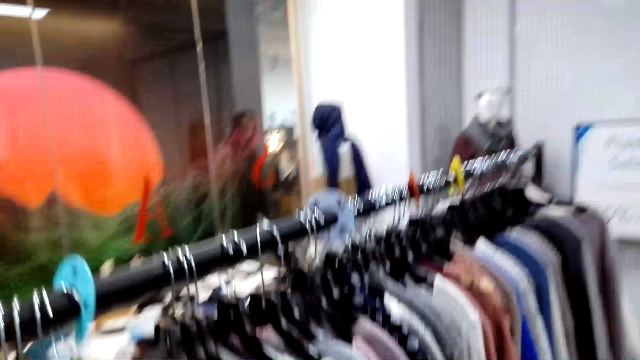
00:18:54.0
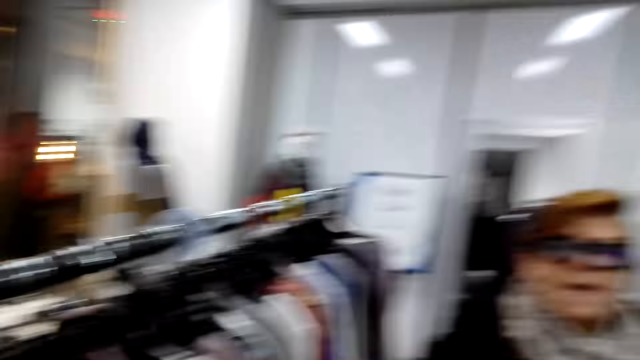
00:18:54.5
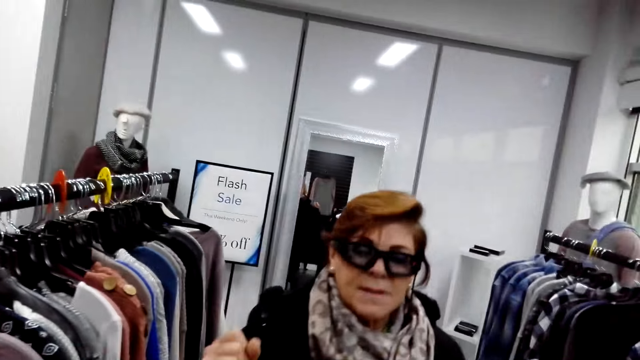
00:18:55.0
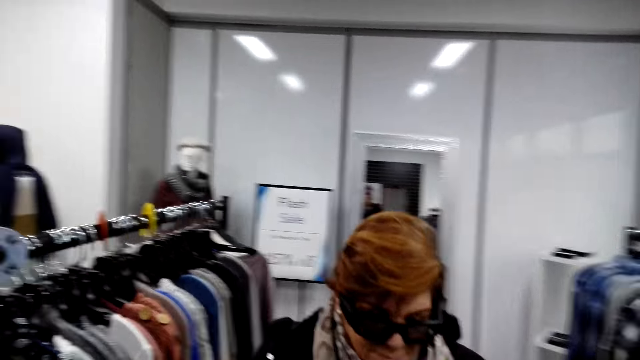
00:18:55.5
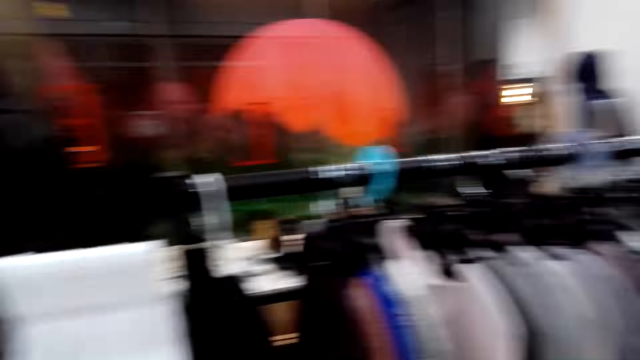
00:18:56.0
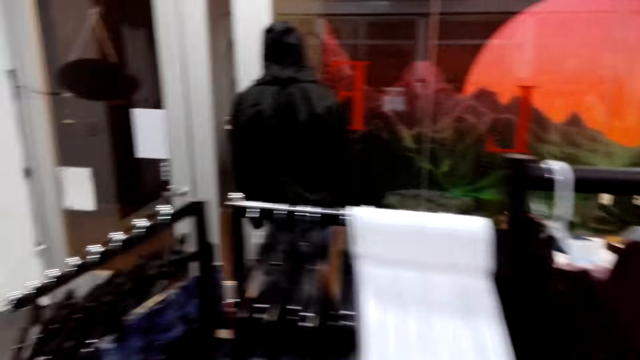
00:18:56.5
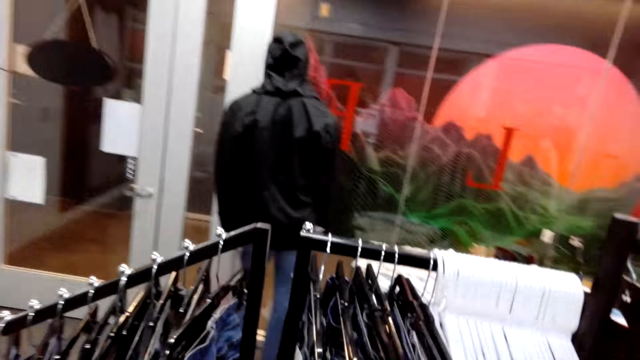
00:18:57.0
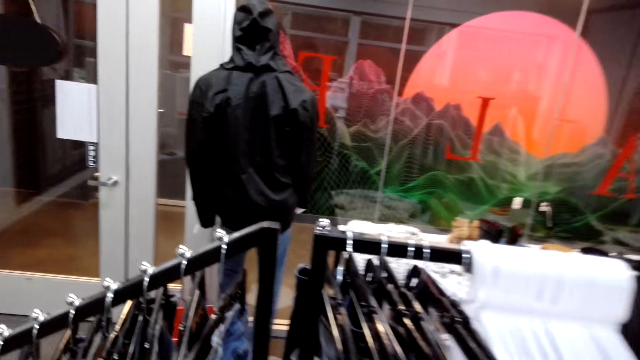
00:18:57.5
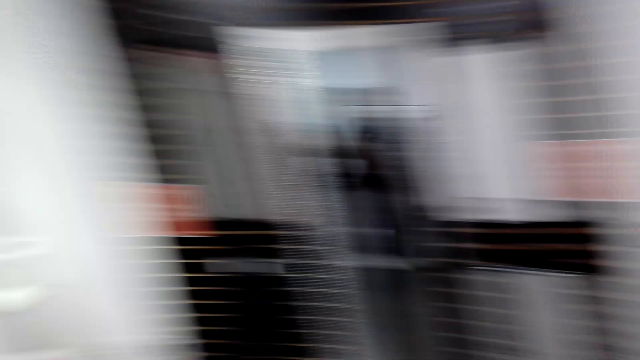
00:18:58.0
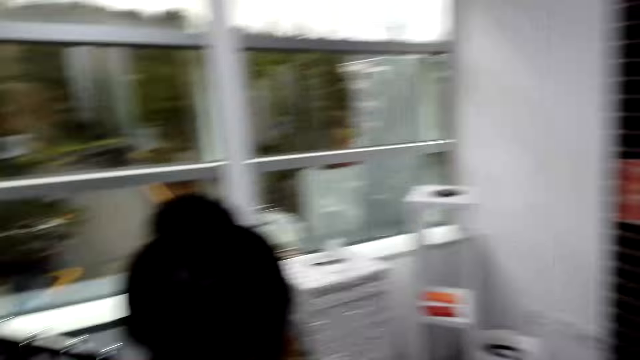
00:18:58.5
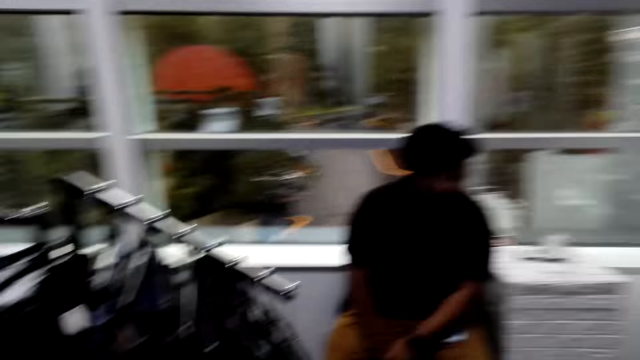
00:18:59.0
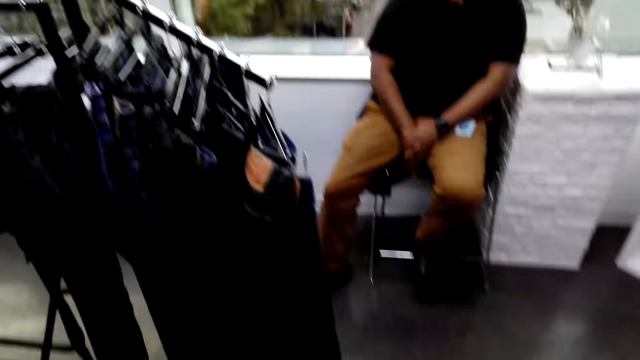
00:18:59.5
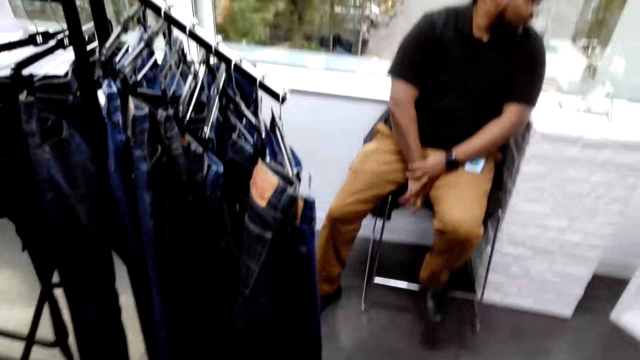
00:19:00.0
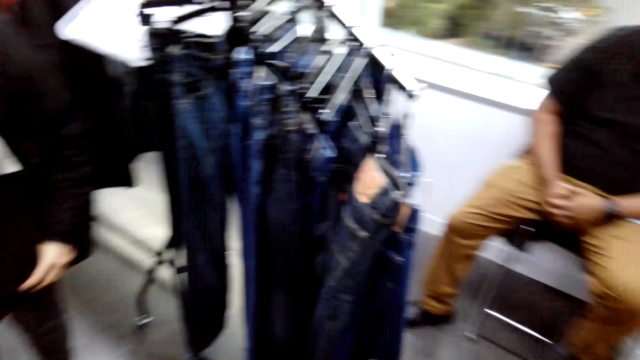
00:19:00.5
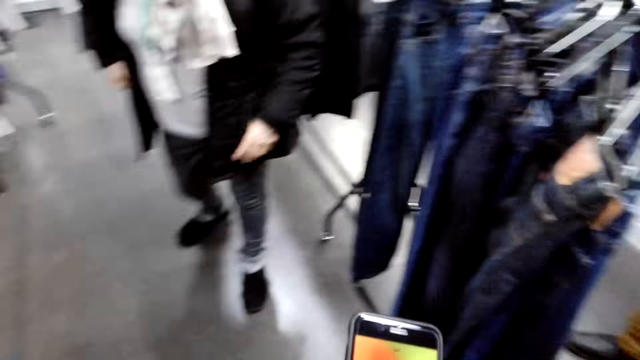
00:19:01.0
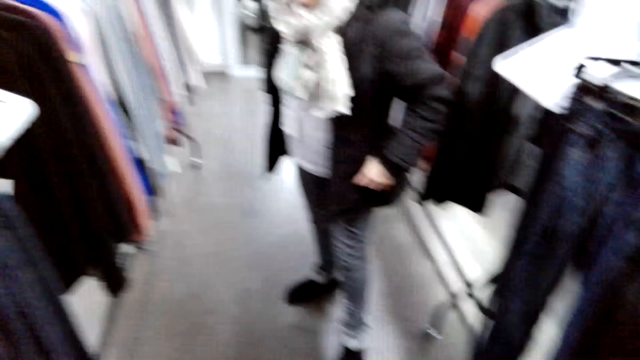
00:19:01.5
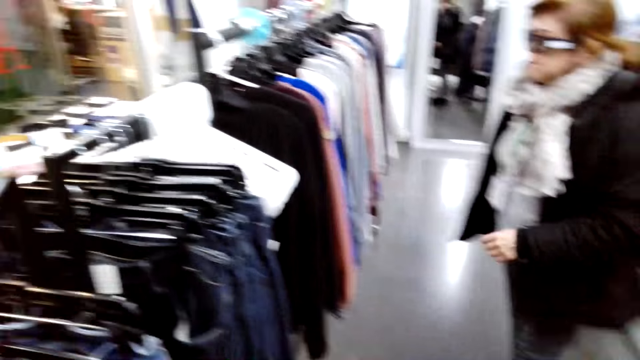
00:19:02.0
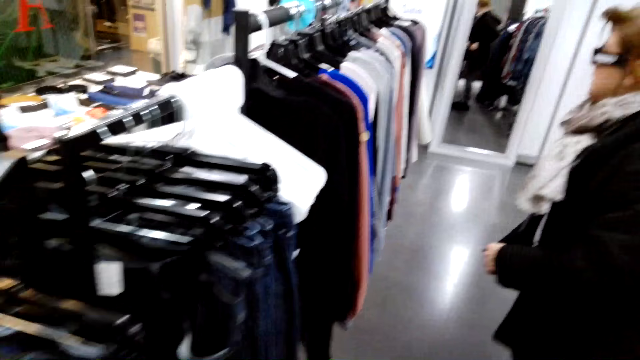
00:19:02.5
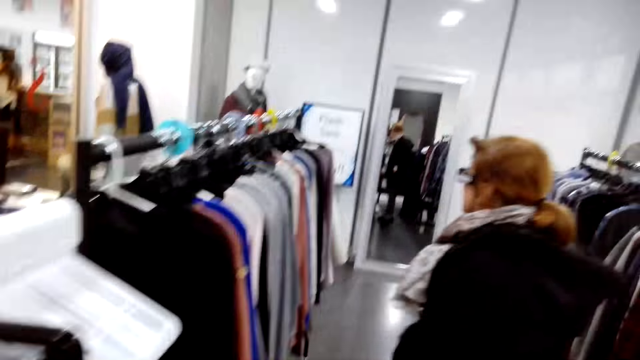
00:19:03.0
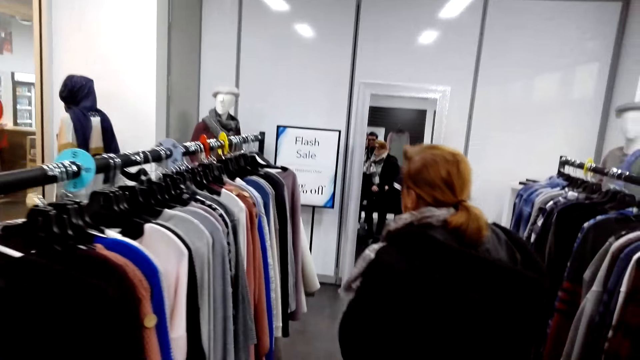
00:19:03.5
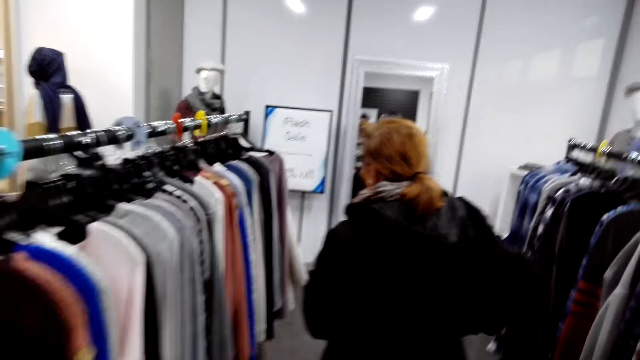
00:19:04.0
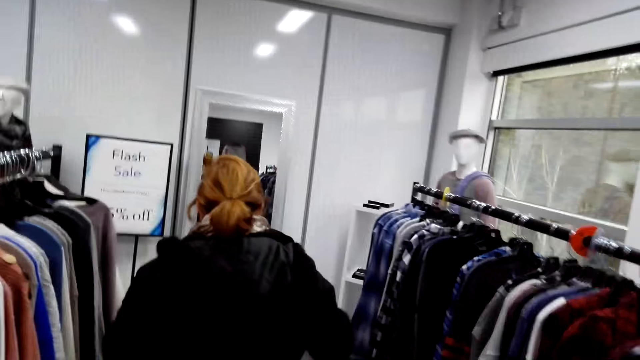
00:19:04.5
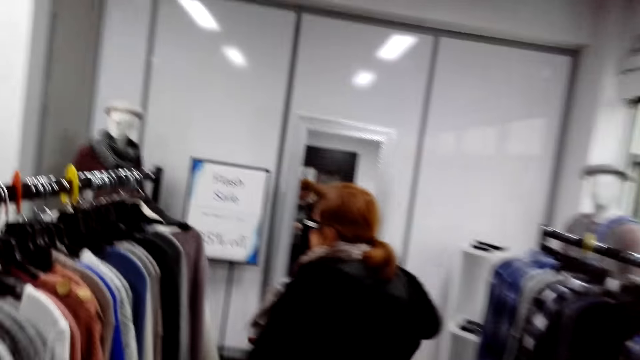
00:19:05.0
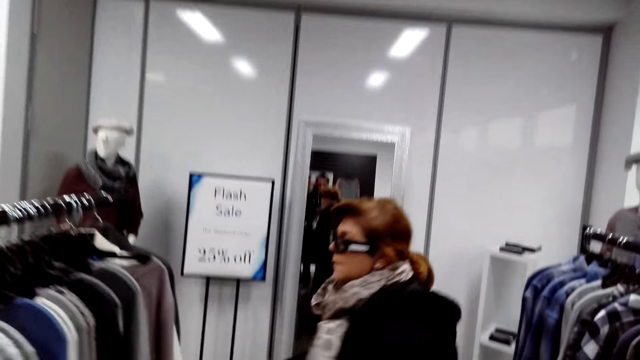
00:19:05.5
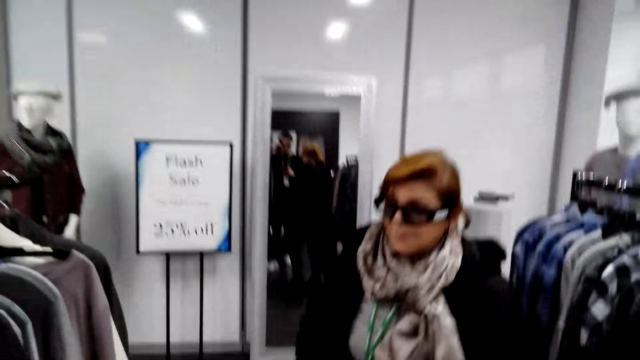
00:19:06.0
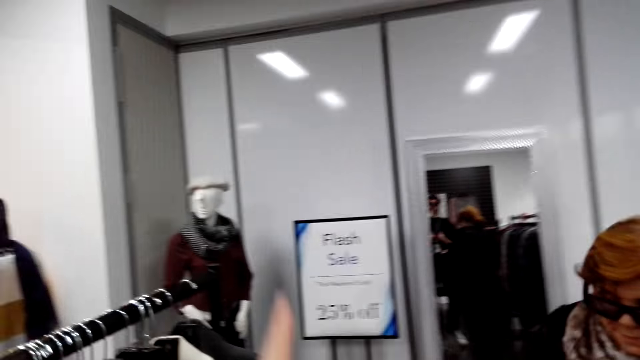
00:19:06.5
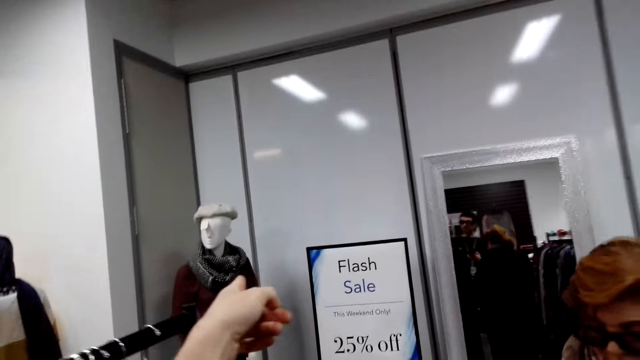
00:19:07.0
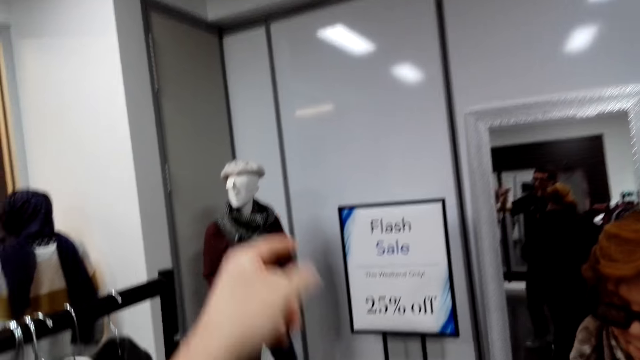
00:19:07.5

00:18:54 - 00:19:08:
A woman converses with the camera wearer. The camera wearer converses with the woman. They converse with a man. The man converses with the camera wearer. Another man sits on the chair. The woman converses with the camera wearer and walks around. The camera wearer converses with the woman.

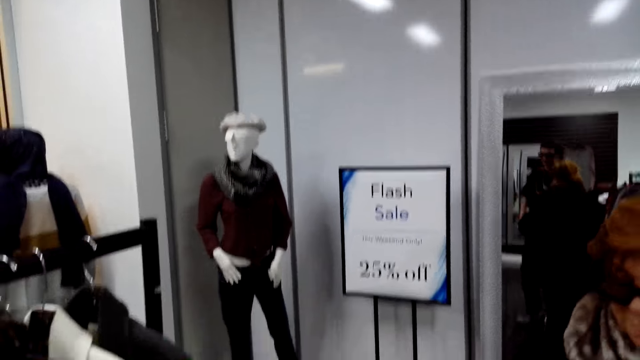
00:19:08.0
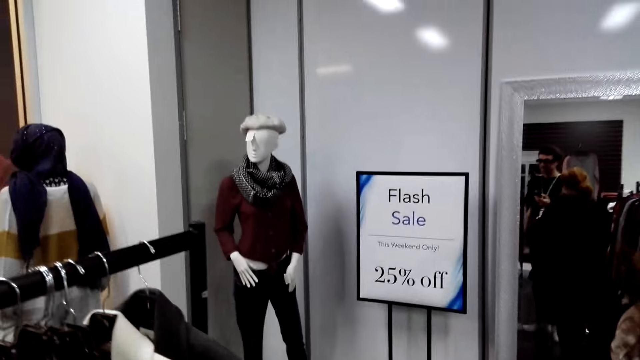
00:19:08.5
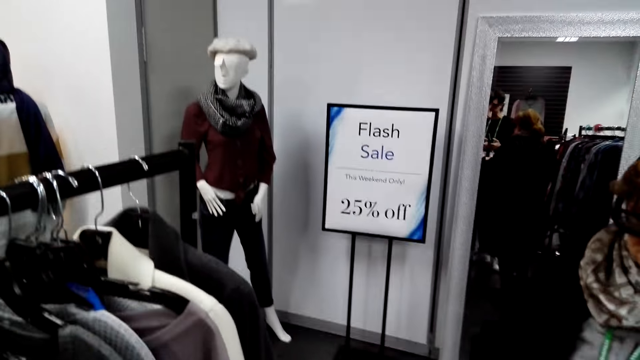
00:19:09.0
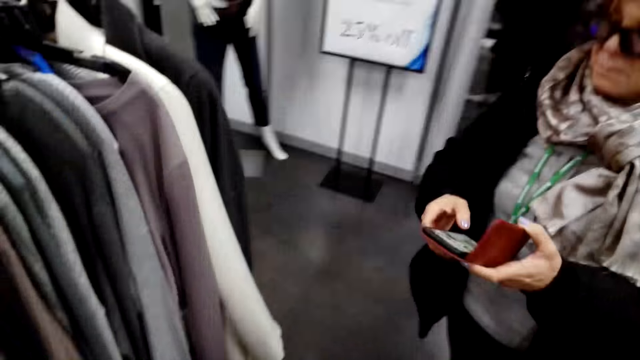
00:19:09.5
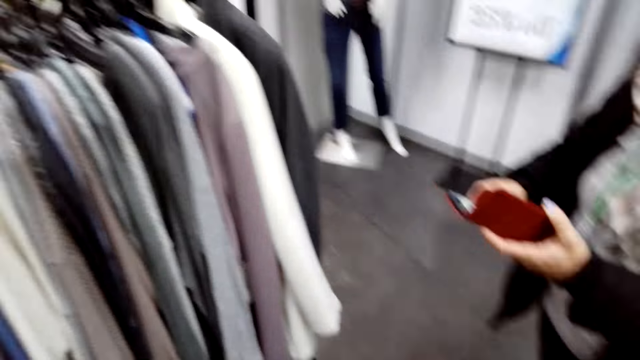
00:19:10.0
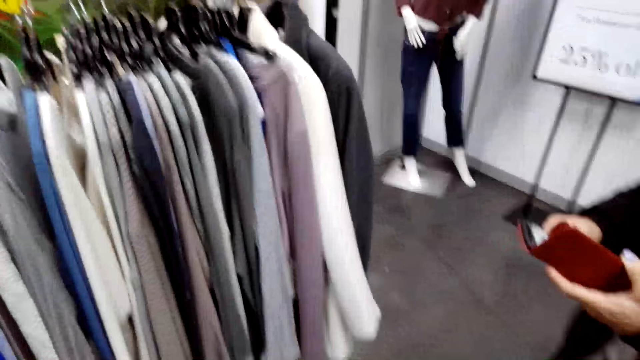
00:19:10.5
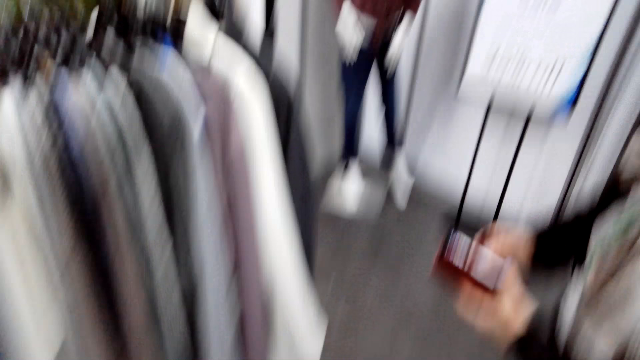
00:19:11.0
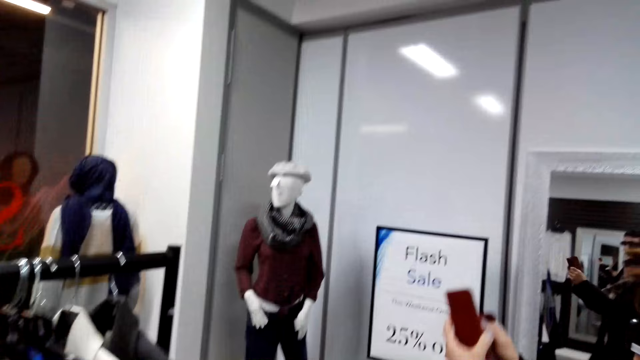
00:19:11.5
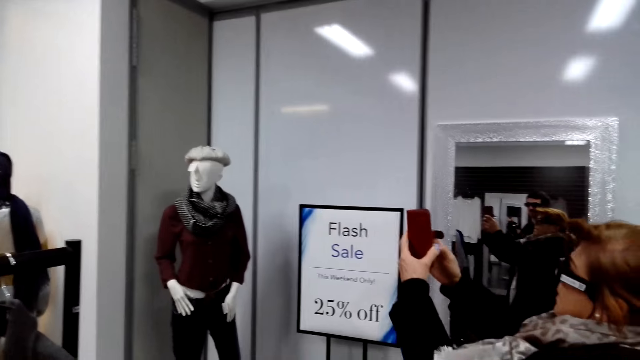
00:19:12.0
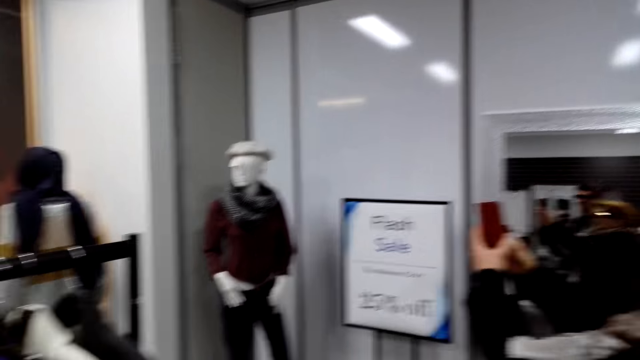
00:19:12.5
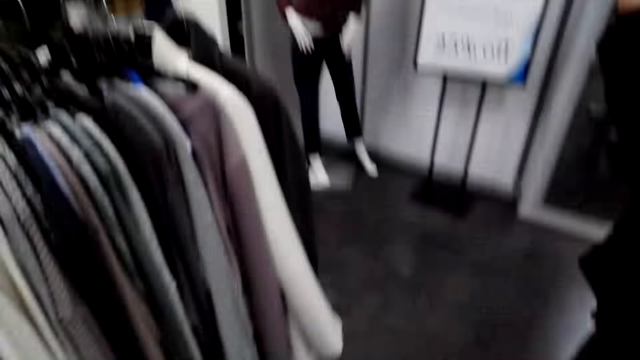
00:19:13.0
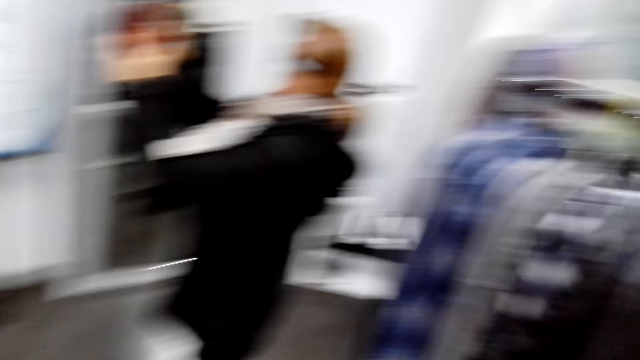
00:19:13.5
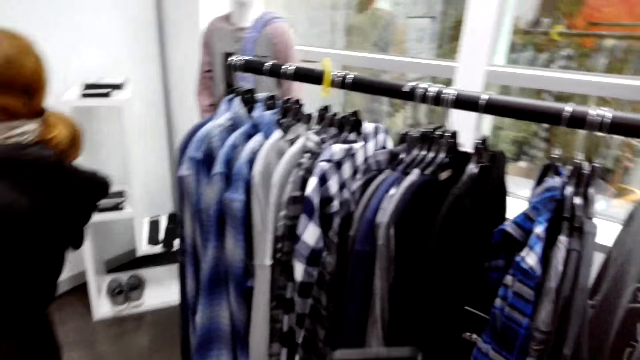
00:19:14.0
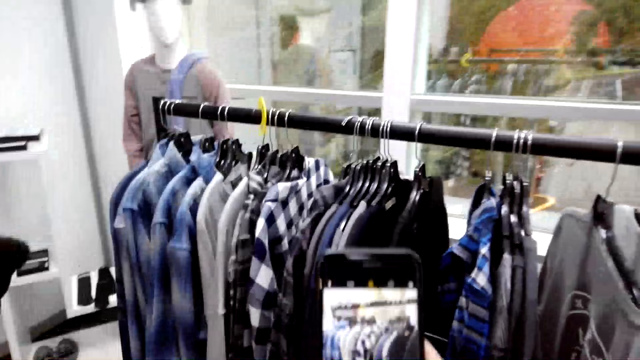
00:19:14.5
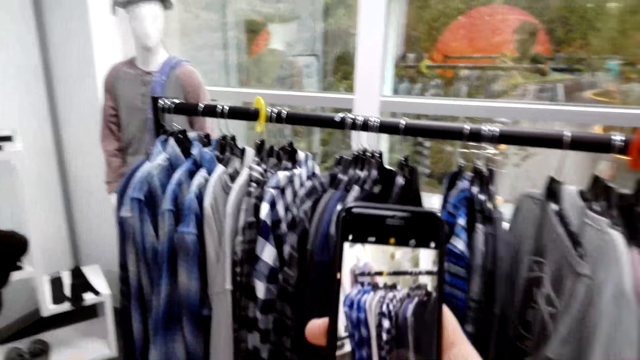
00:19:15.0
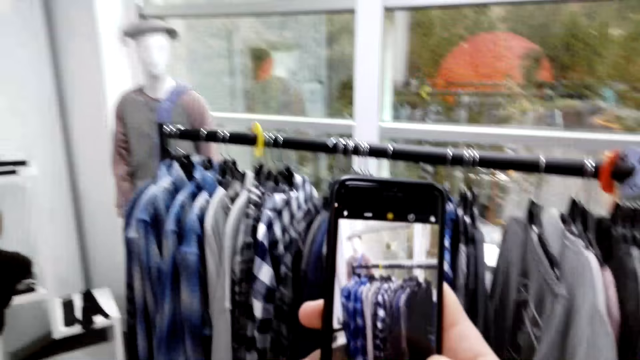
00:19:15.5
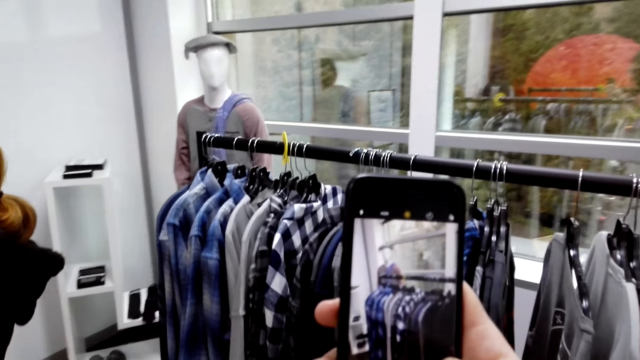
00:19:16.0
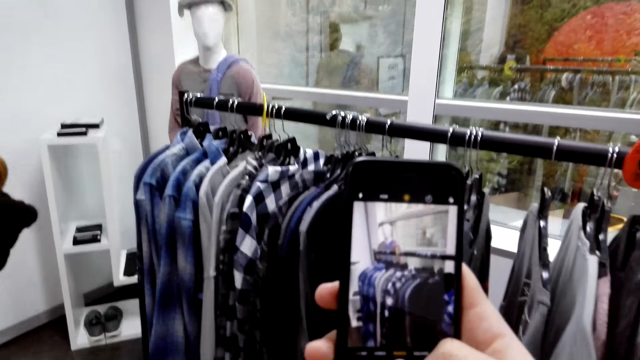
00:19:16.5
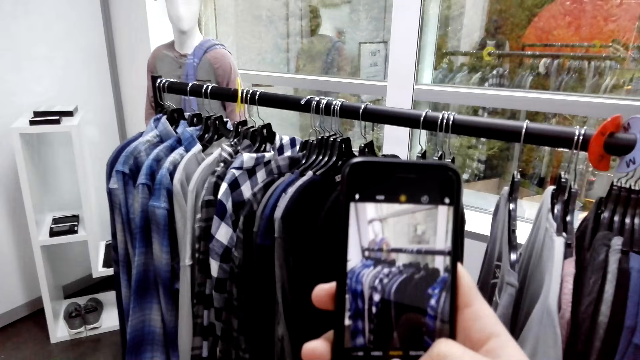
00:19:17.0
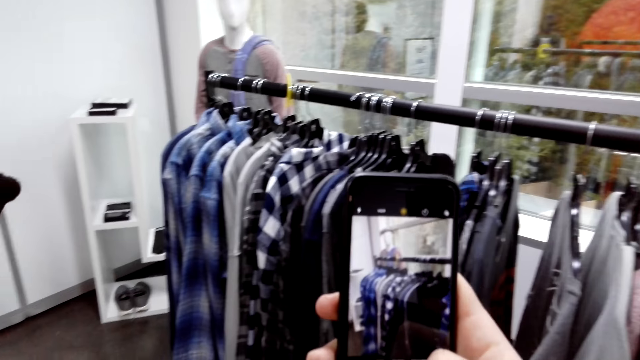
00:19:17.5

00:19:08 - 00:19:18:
The camera wearer points at the mirror. A woman dials the phone. The woman takes a photo. The camera wearer uses a phone. They take a photo.
